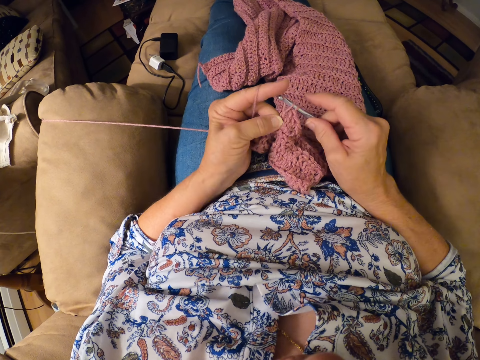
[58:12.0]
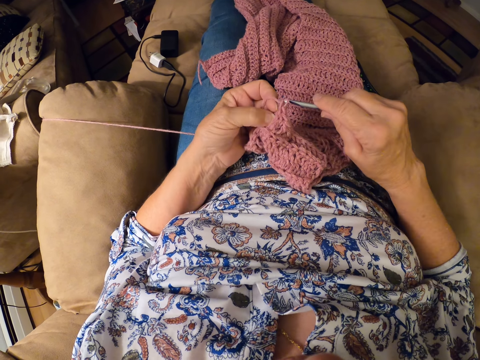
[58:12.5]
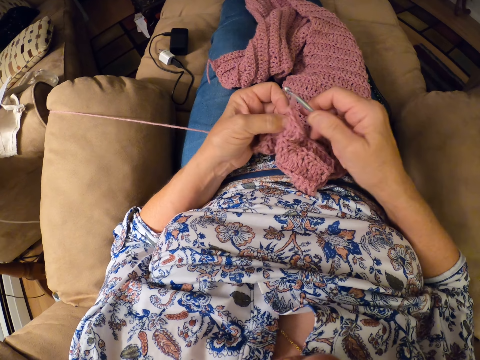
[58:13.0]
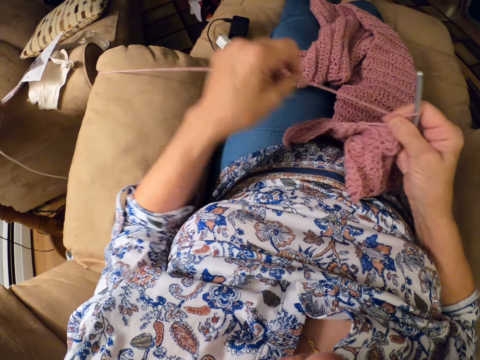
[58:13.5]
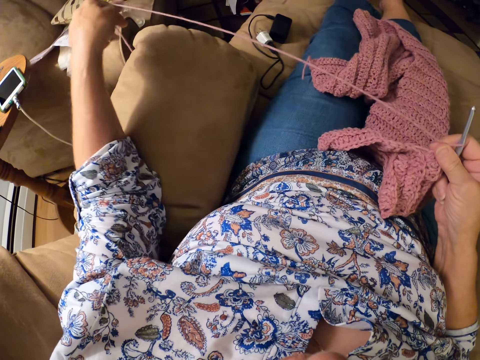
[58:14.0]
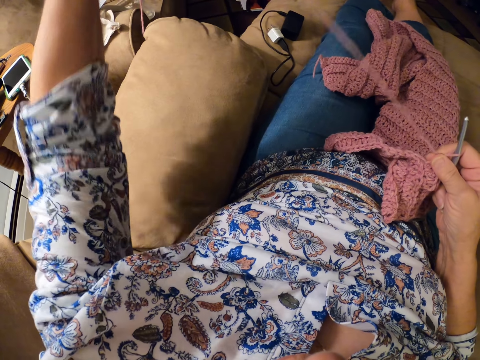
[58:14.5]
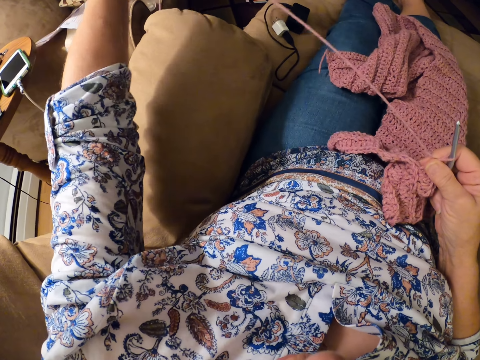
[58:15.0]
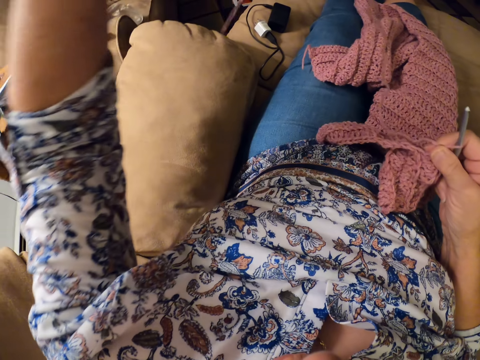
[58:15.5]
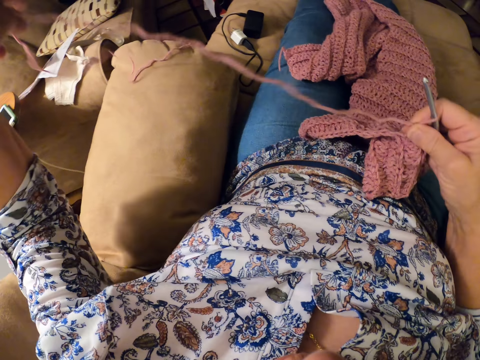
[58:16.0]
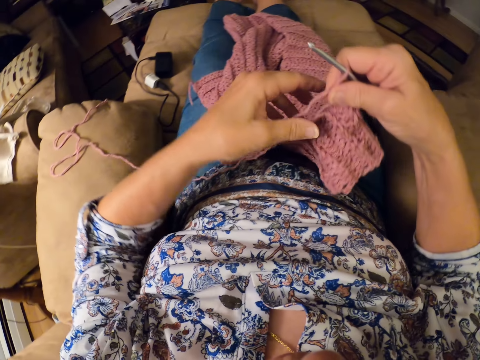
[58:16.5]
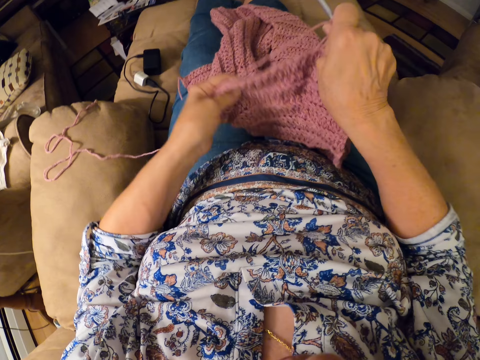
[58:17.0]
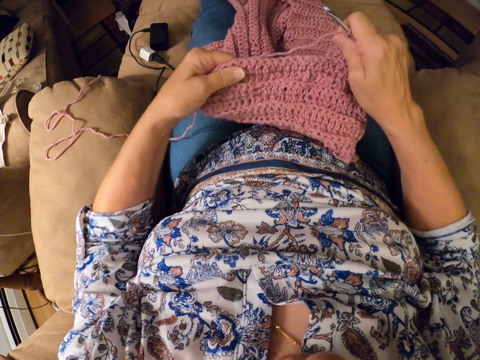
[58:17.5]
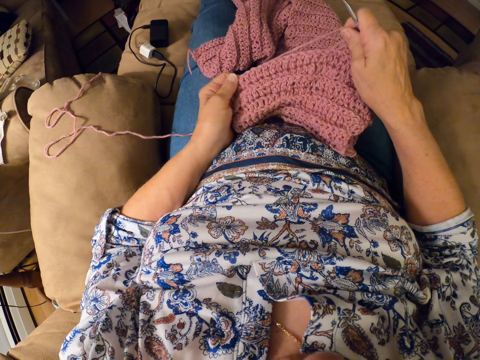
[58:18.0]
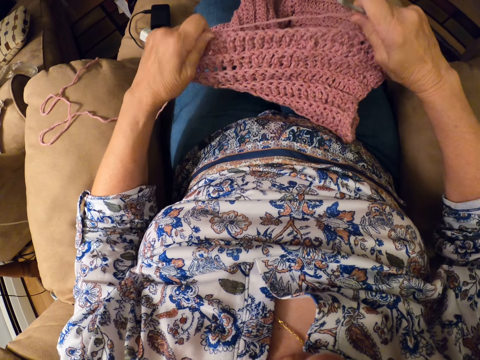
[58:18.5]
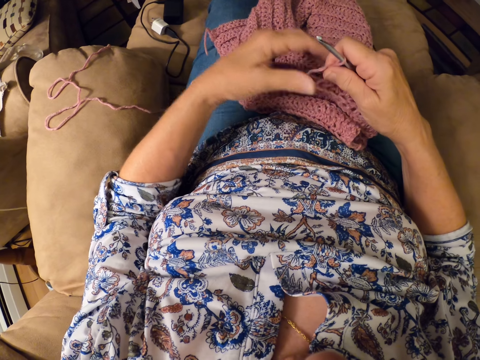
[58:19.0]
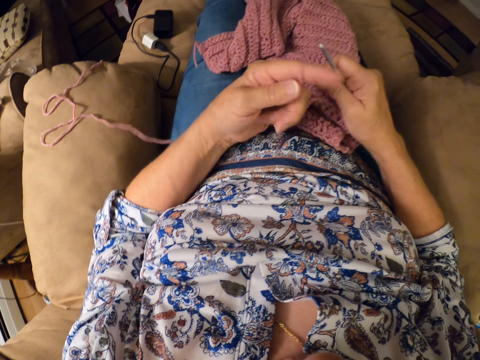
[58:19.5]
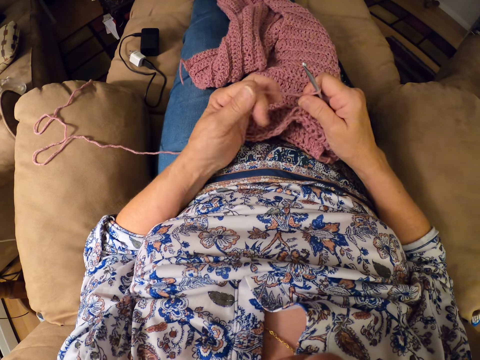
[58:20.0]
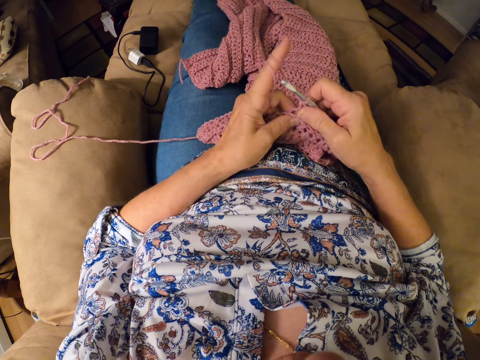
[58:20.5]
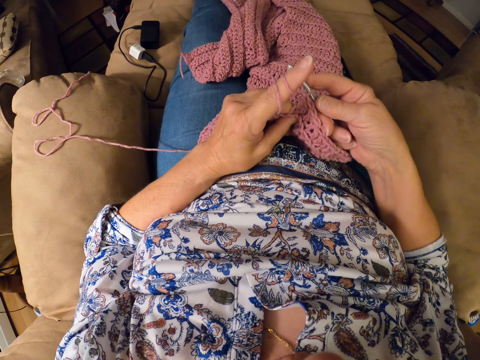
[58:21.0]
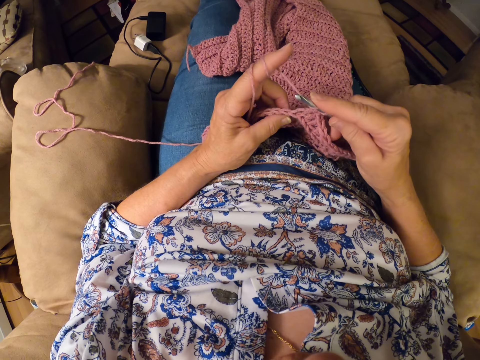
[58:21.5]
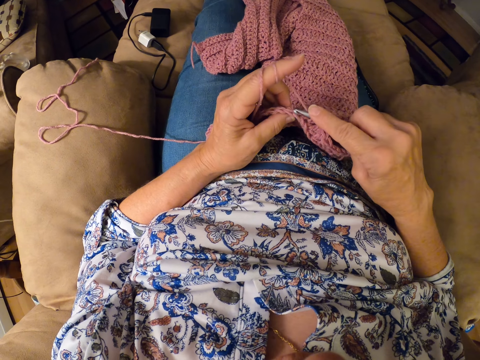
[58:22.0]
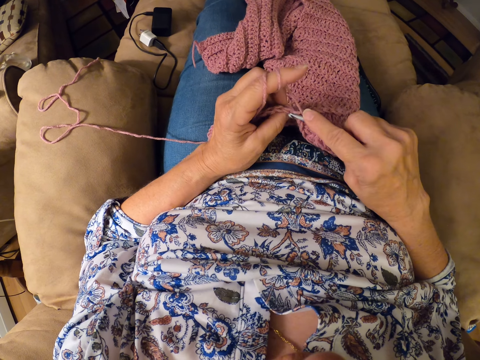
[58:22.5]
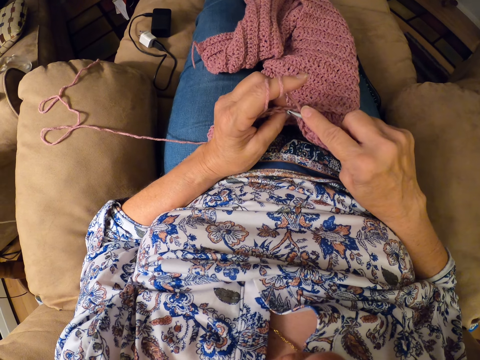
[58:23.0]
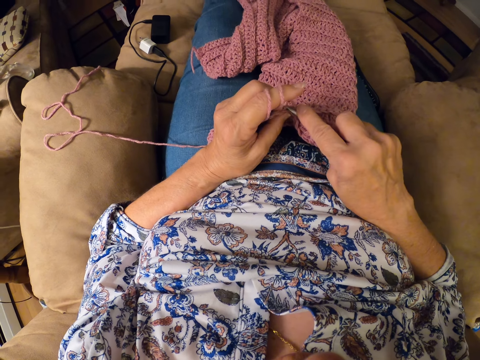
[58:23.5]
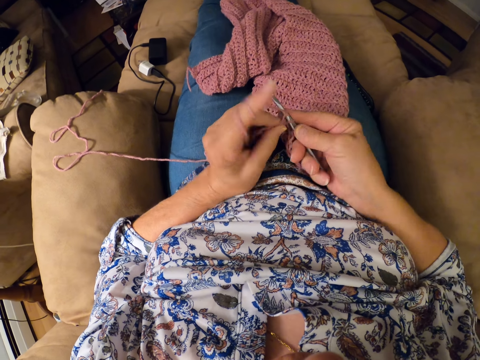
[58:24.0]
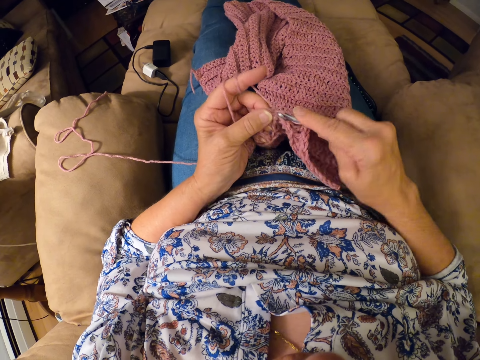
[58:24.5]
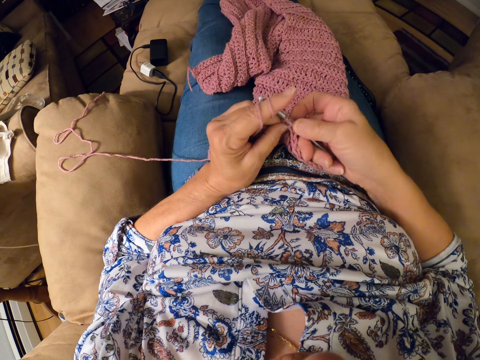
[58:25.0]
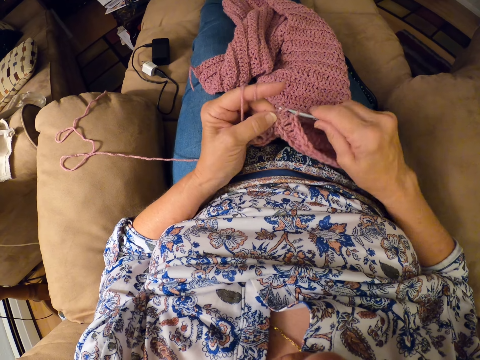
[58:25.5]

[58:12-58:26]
The camera wearer draws the yarn with her left hand. She stretches in the tip of the crochet. She rolls the yarn on her left index finger. She crochets the yarn with the crochet hook.

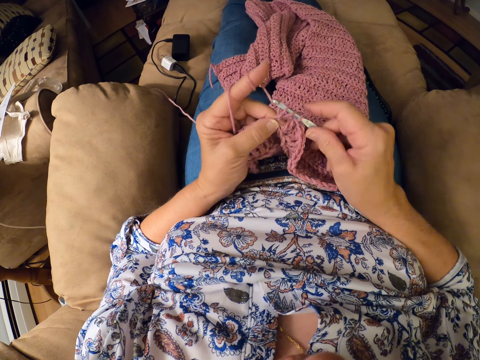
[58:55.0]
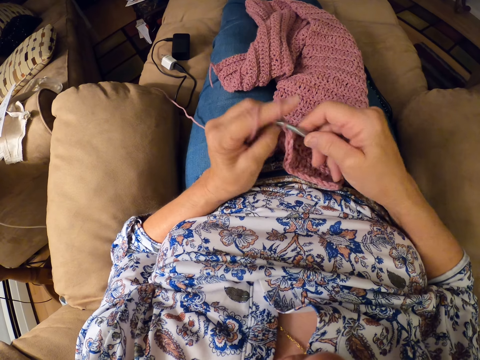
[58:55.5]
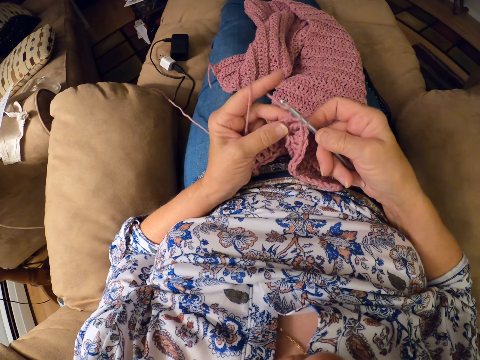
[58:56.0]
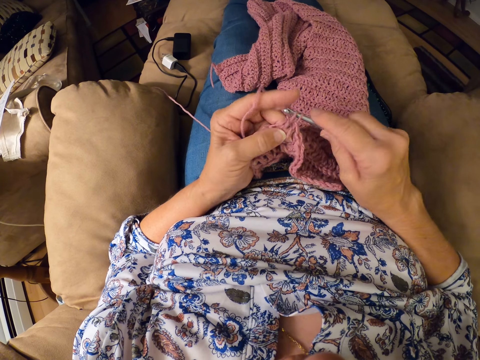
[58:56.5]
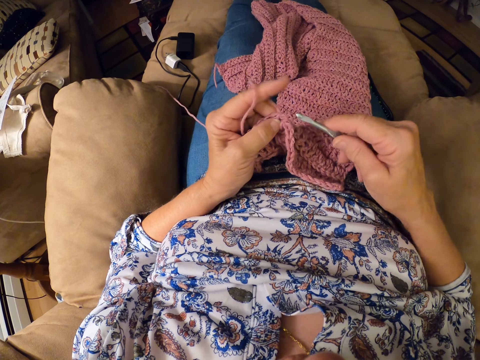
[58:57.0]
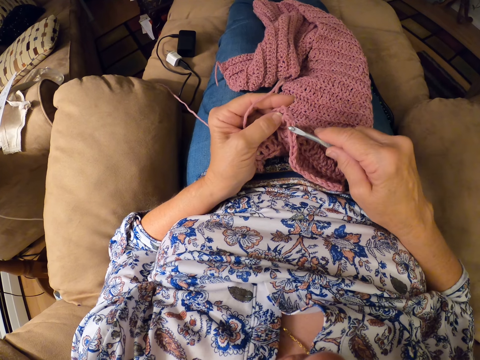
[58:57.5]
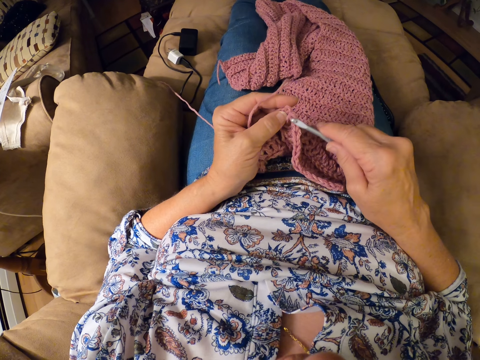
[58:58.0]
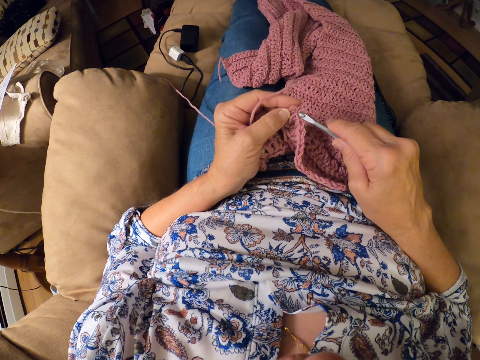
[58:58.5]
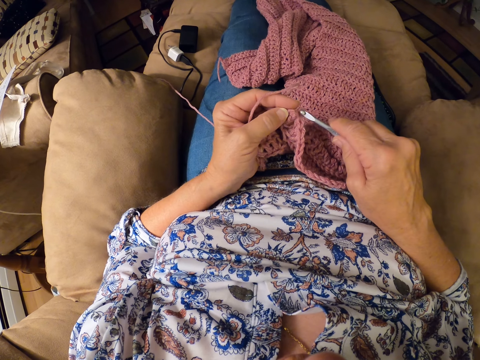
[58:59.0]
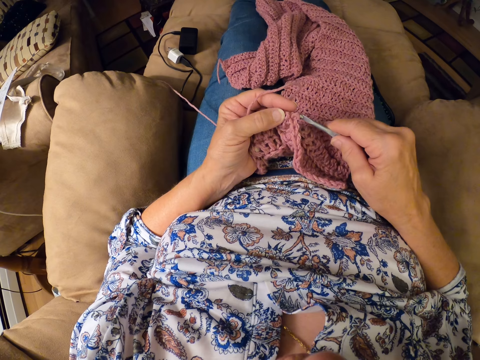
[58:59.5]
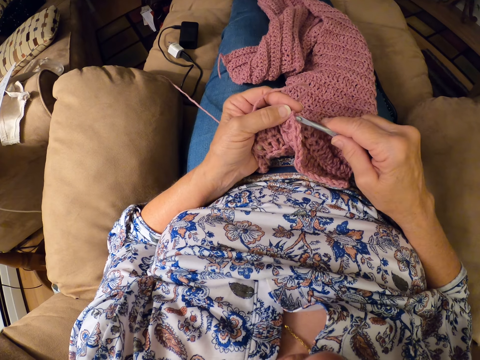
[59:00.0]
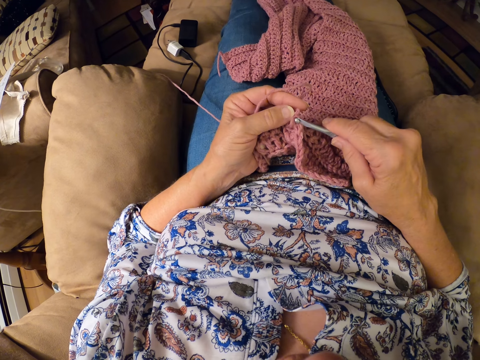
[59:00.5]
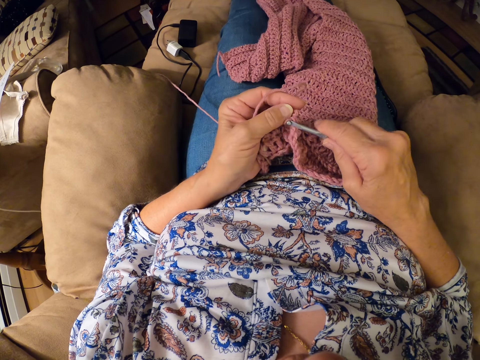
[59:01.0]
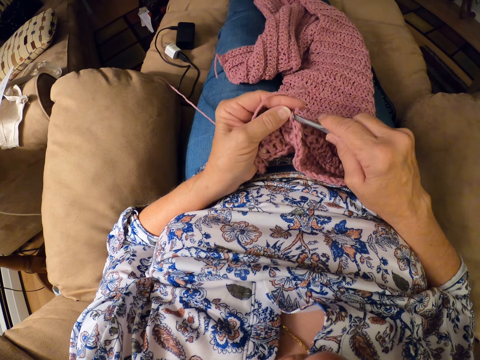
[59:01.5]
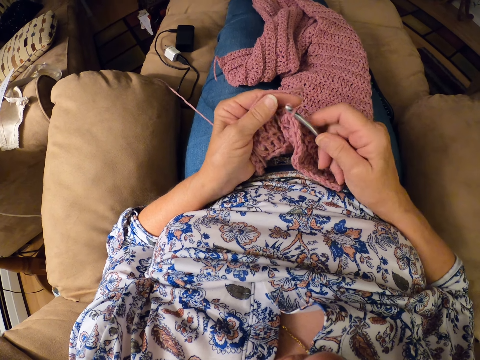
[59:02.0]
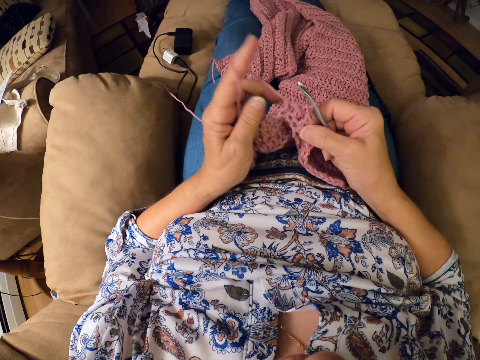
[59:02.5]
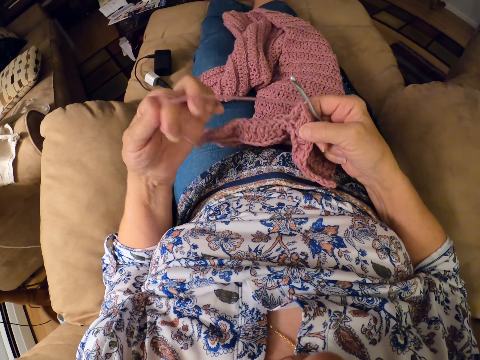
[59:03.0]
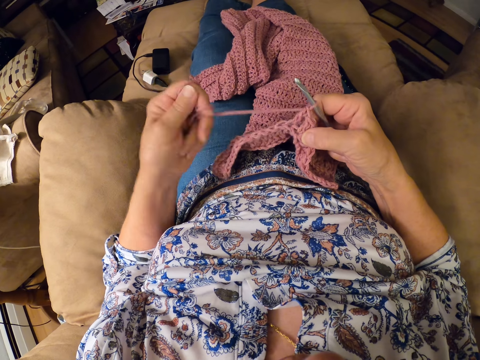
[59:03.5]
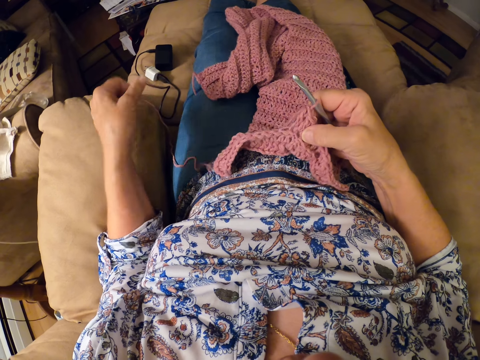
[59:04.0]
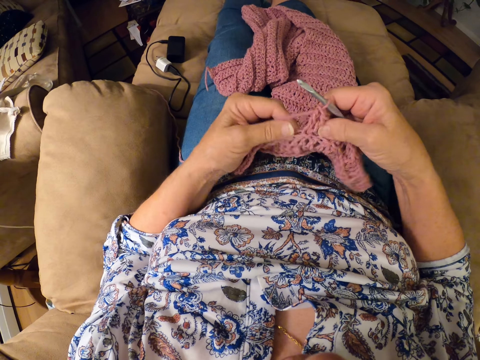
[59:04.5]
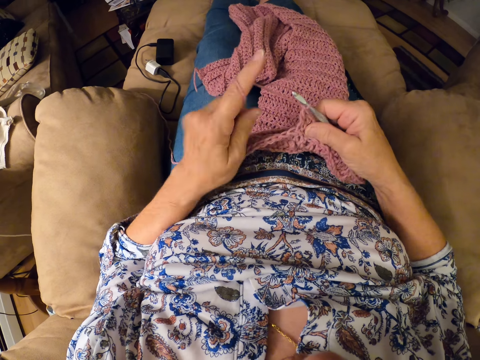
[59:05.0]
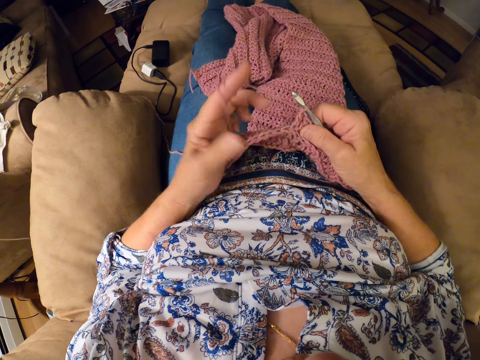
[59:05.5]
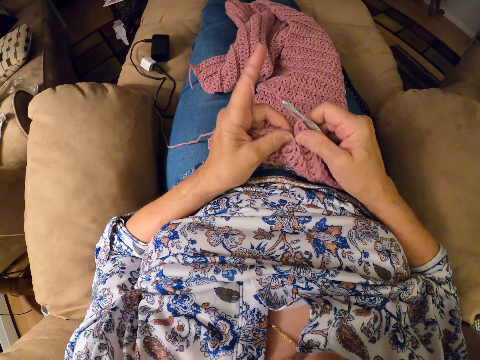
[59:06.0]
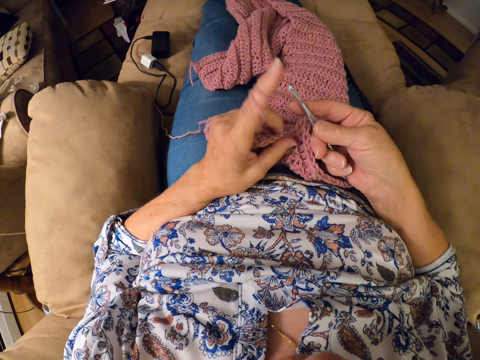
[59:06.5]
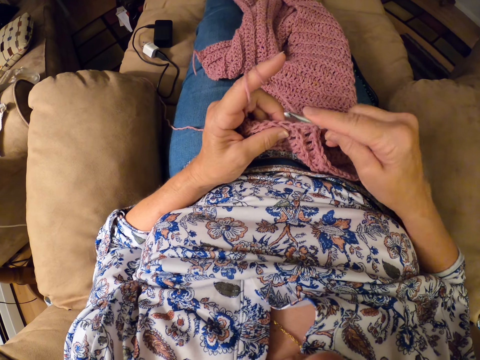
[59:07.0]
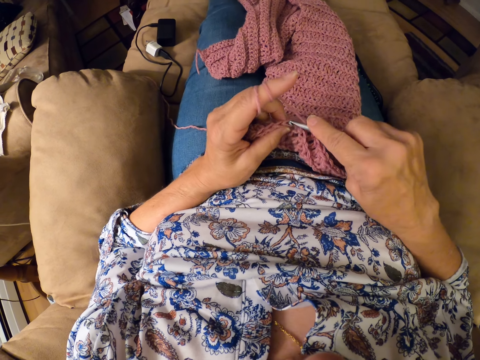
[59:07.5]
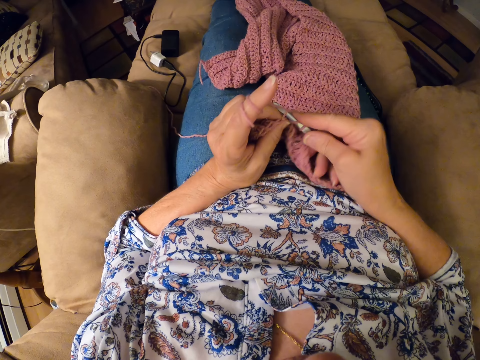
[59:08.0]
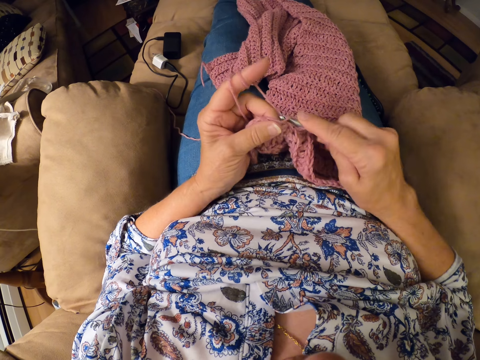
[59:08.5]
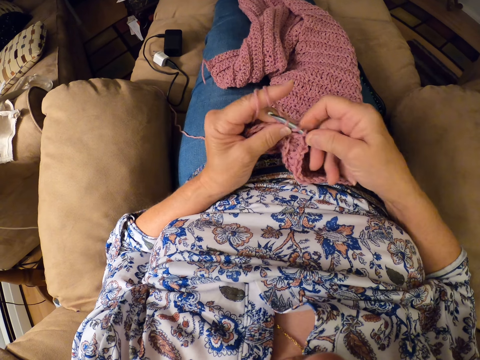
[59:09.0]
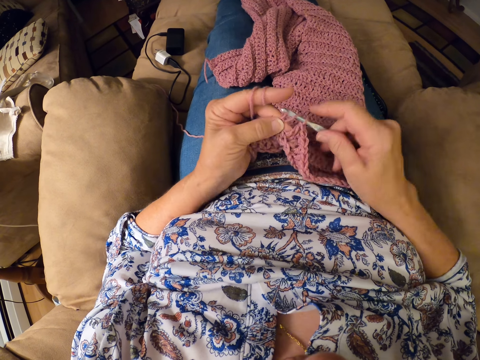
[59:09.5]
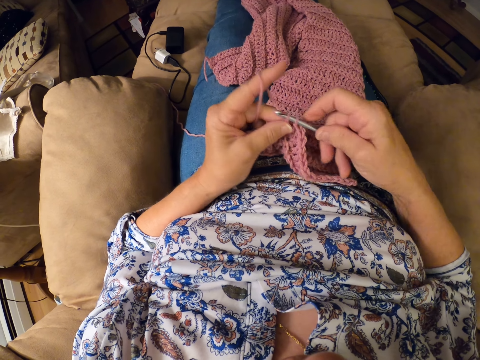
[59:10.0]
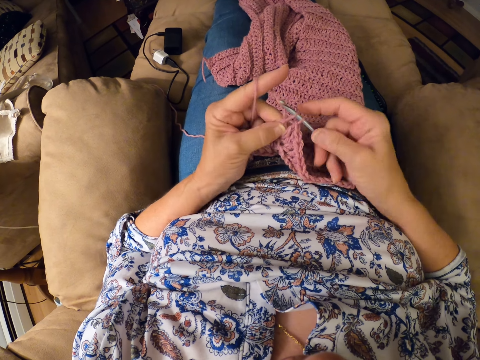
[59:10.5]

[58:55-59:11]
The camera wearer unintentionally removes the crochet hook from the crochet. She inserts the crochet hook into the cloth. She draws the yarn with her left hand, drops the yarn on her lap, and rolls the yarn on her left index finger. She crochets the yarn with the crochet hook.
